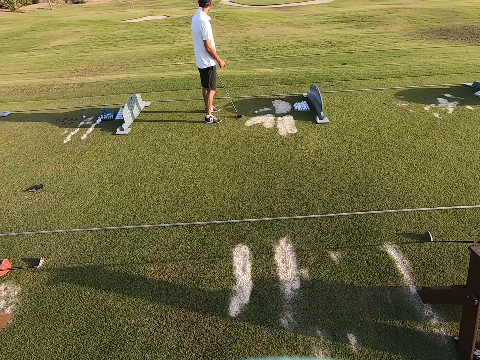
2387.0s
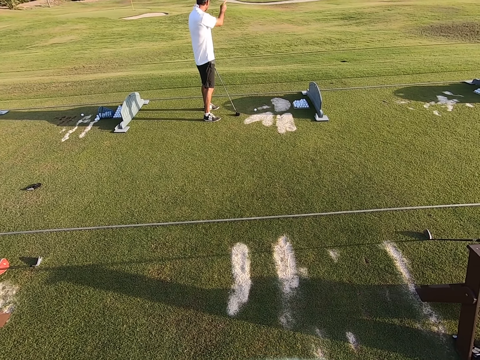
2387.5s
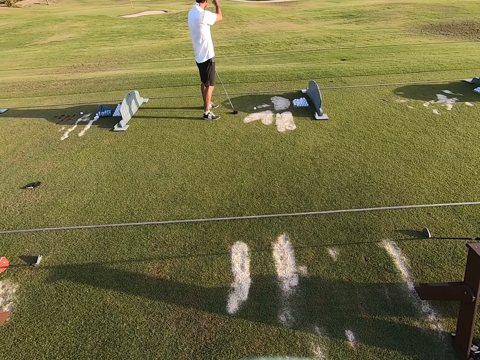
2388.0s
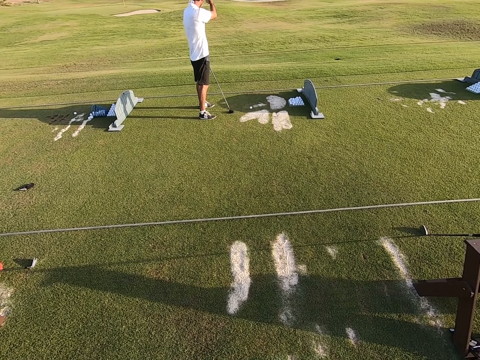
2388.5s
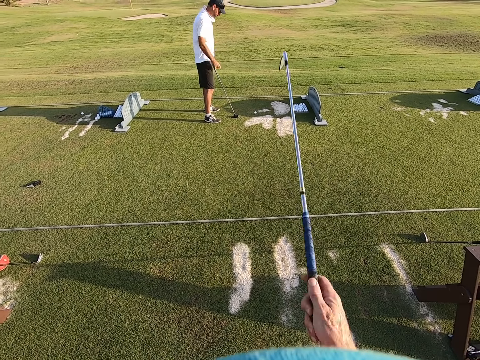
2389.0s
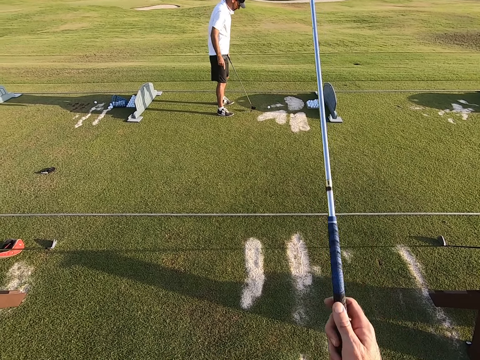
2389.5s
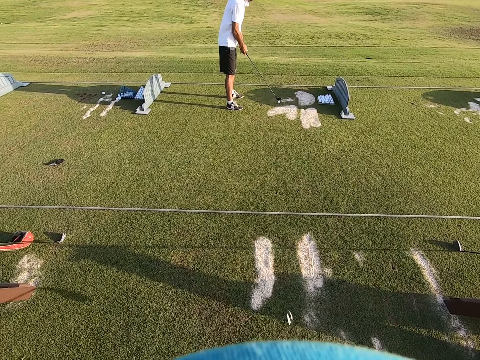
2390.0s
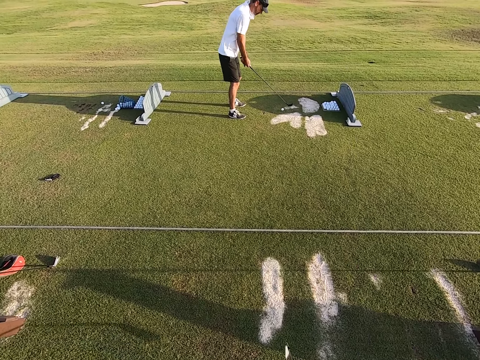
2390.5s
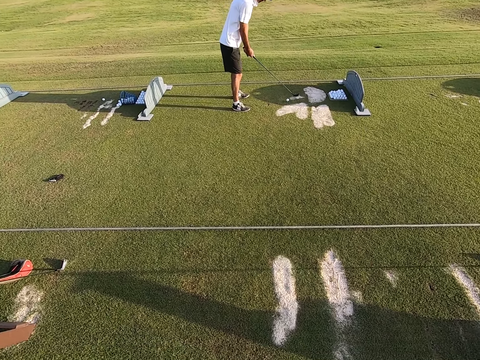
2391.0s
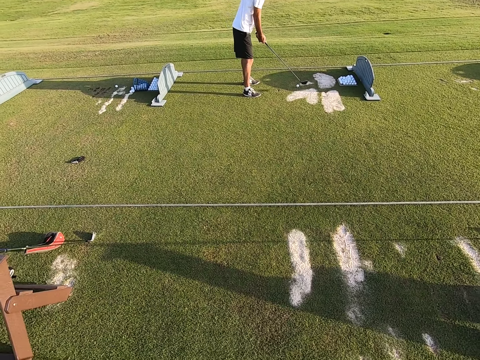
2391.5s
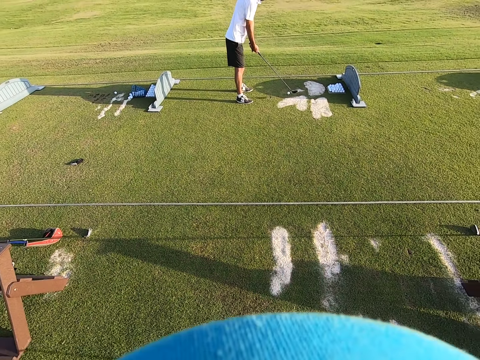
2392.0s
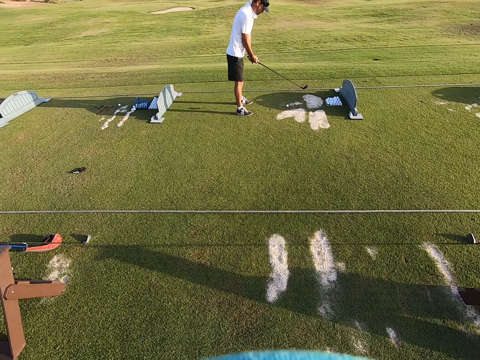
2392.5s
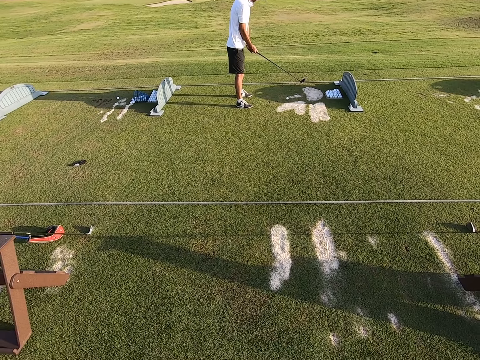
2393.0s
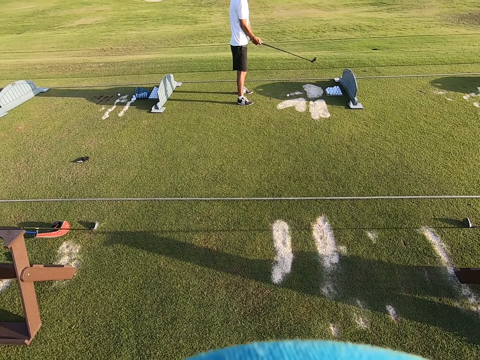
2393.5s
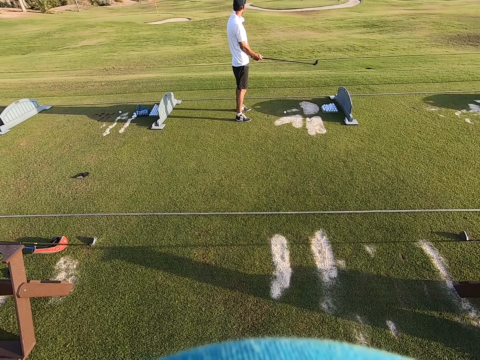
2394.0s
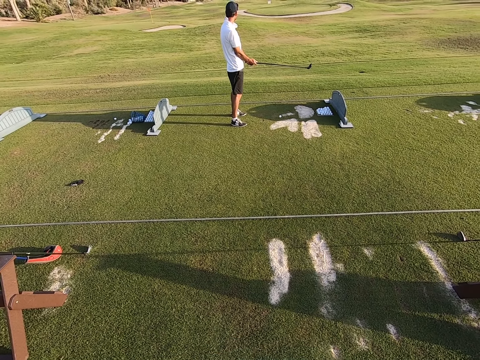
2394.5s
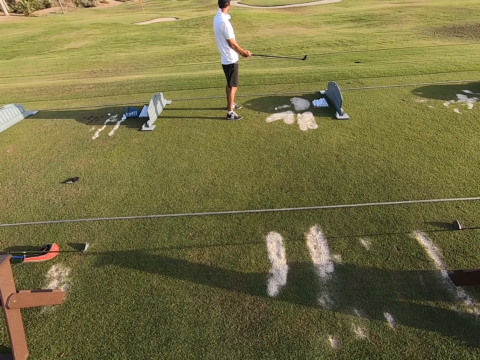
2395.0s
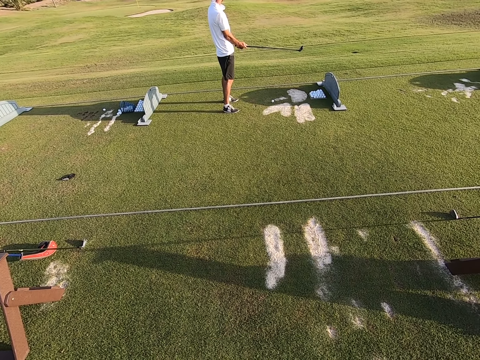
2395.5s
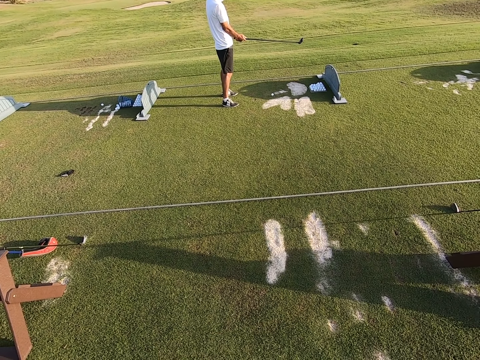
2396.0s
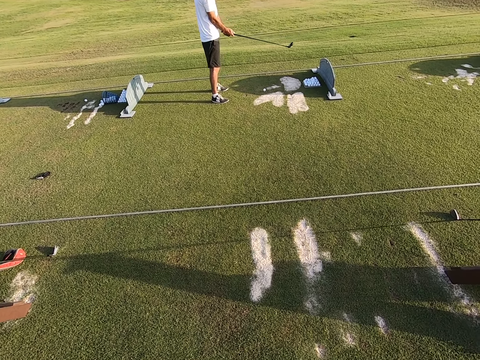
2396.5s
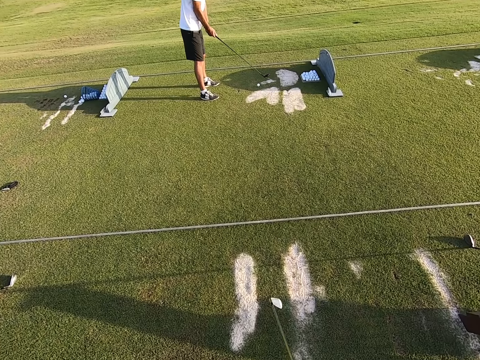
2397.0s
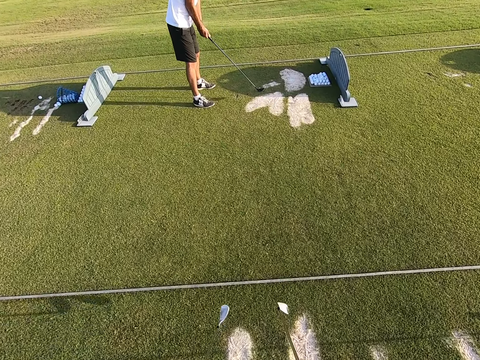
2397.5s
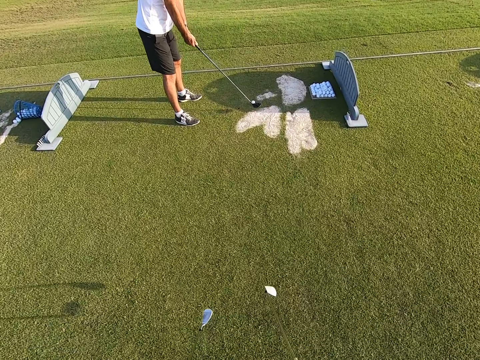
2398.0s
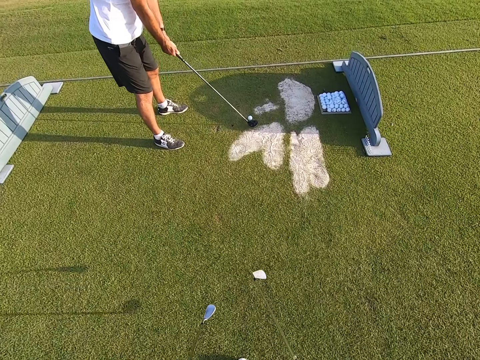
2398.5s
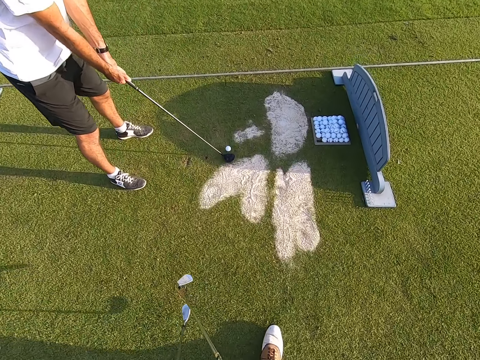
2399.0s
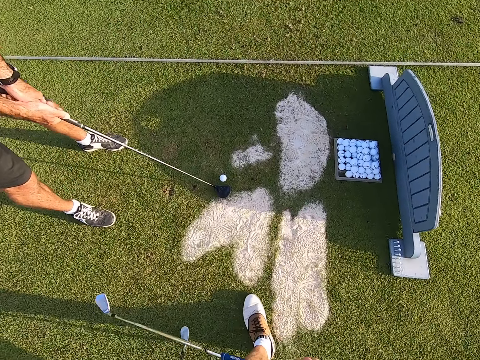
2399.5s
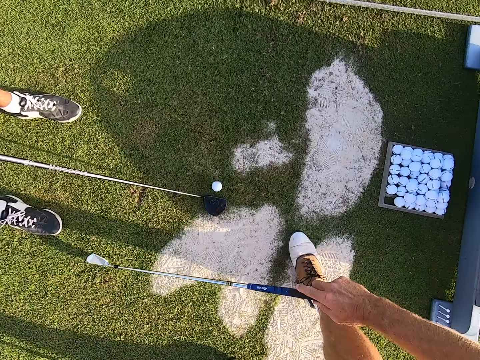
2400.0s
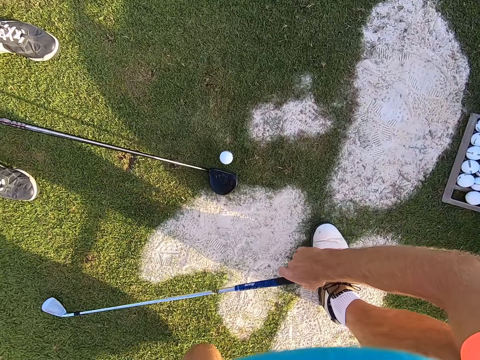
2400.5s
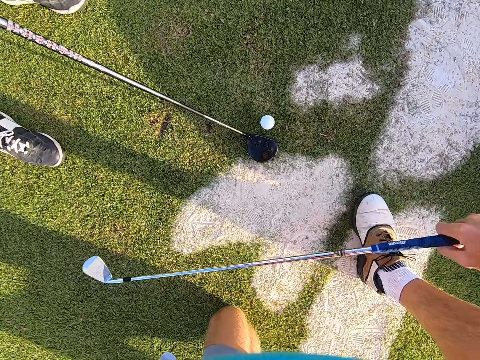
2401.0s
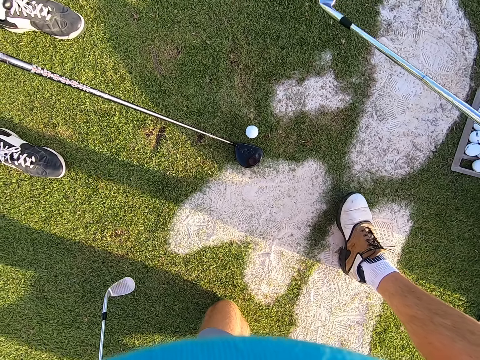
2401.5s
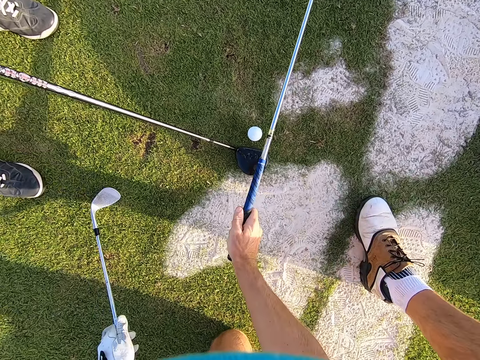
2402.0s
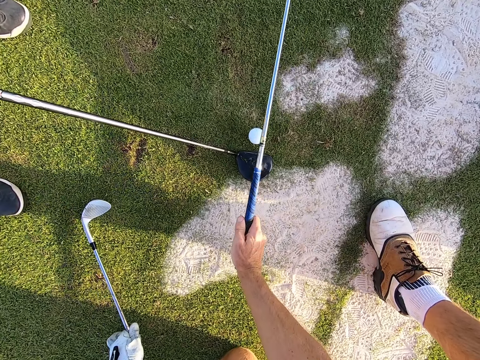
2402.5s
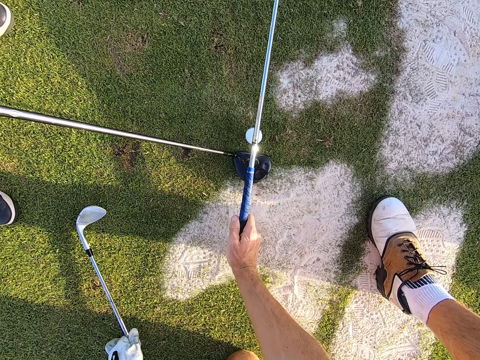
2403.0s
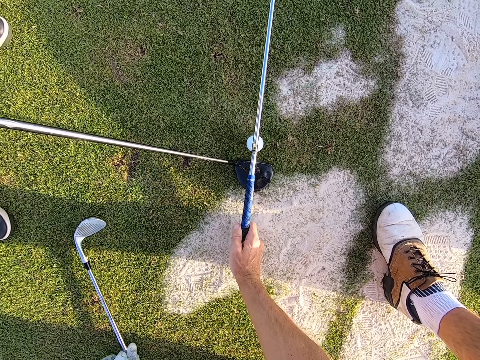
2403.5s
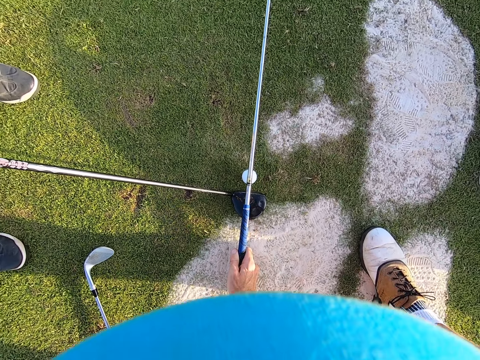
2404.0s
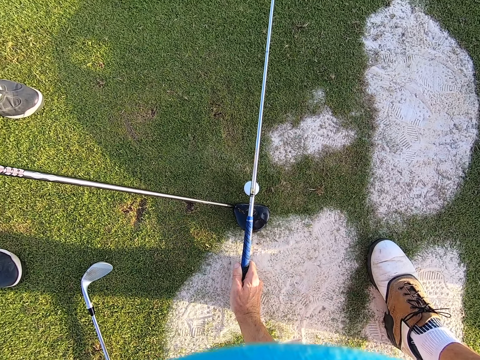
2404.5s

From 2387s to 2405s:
A person communicates with signs to the camera wearer. The camera wearer walks around. They put the golf stick on the ground.

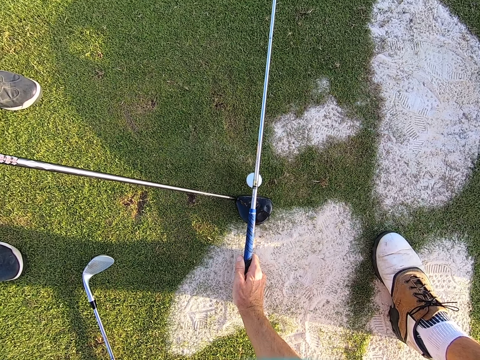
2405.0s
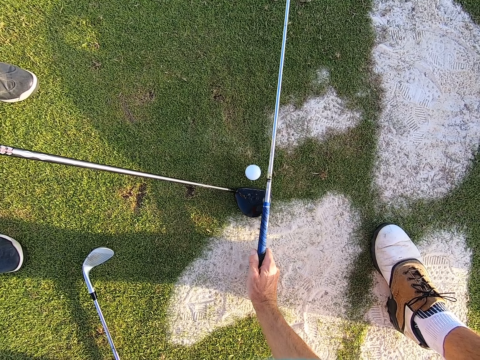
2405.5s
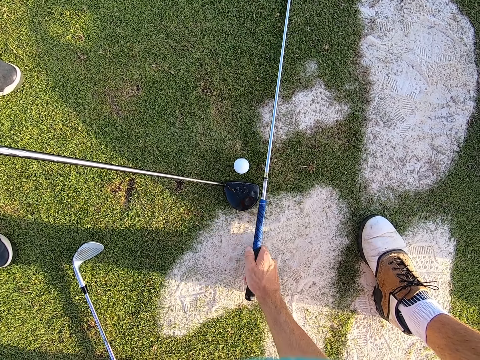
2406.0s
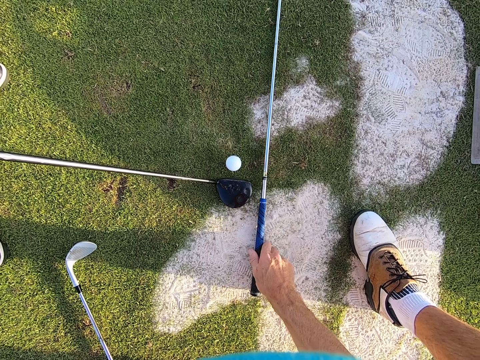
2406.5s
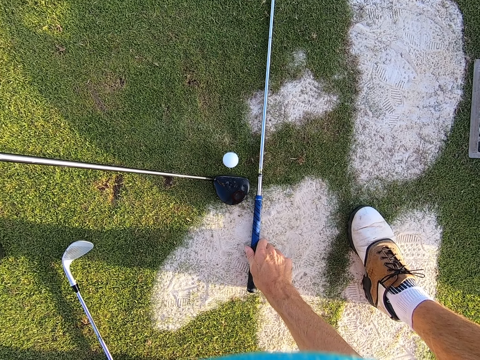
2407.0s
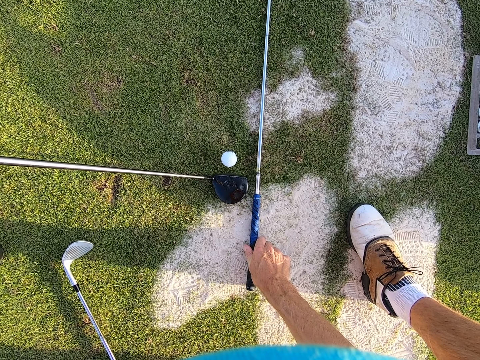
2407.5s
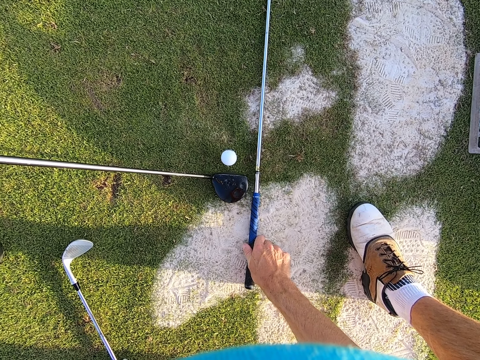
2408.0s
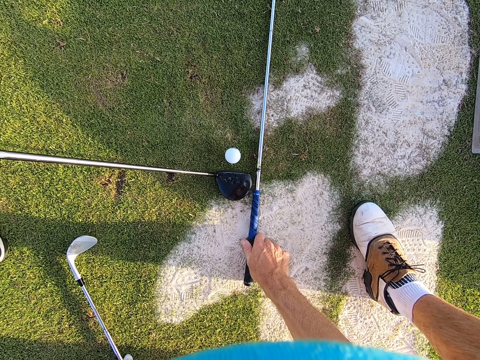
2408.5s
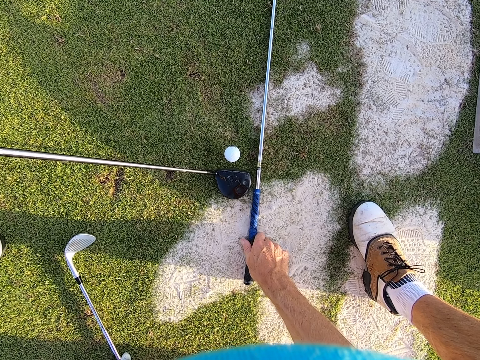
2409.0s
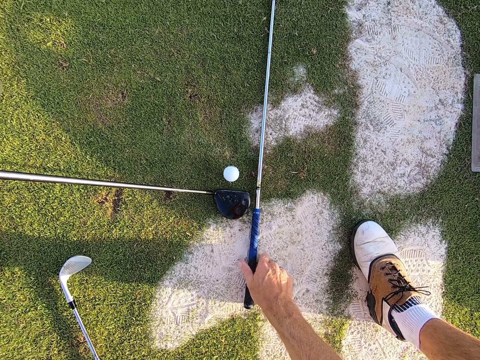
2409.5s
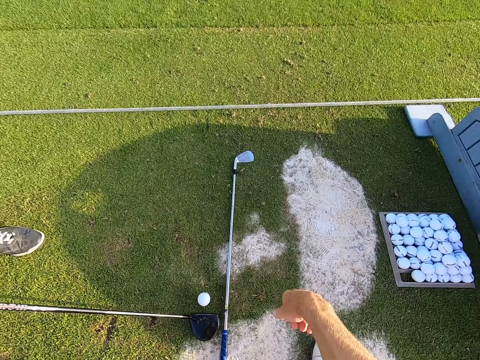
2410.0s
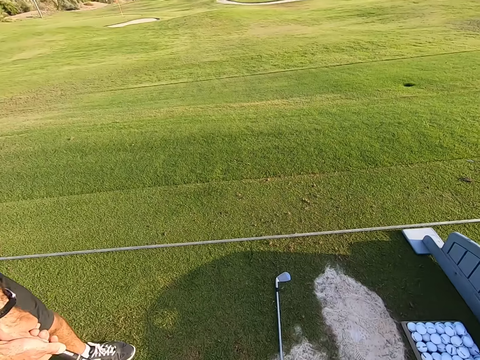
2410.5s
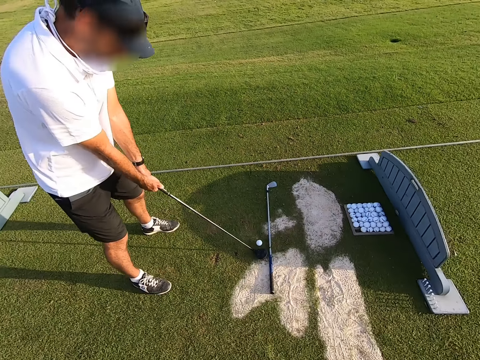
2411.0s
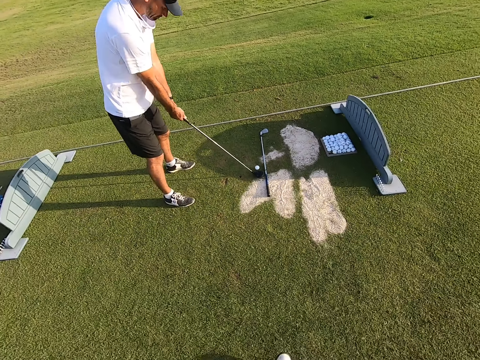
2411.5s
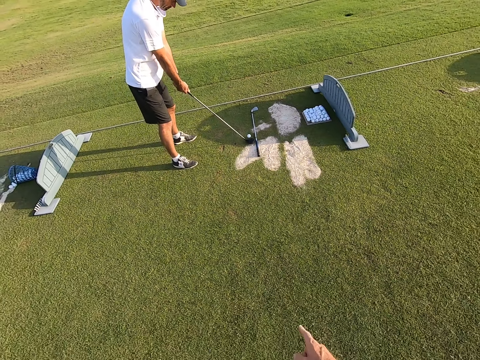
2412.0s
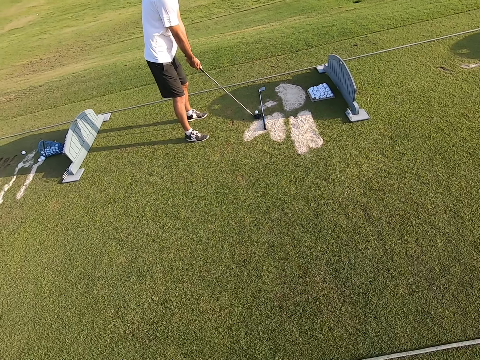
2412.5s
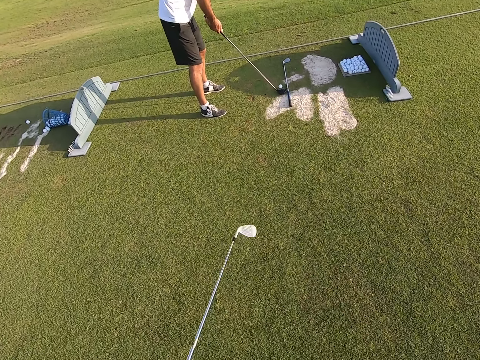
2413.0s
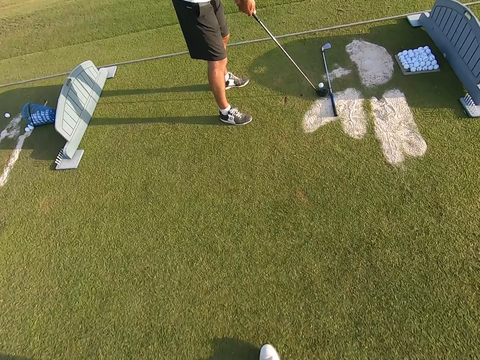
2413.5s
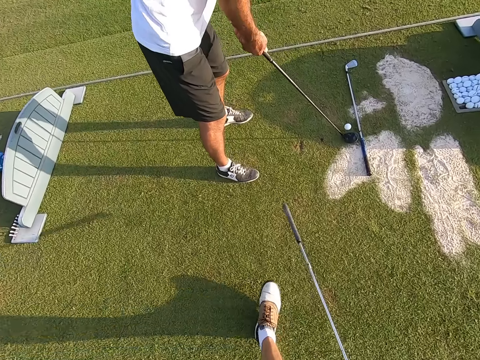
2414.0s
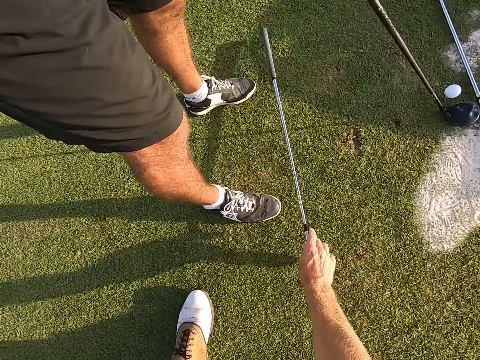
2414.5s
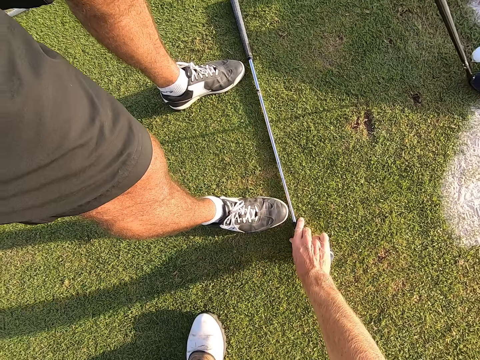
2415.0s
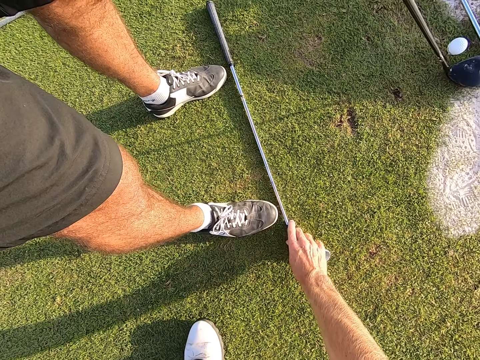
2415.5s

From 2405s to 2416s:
The camera wearer moves backward on the field. They point to a person. They walk around.
